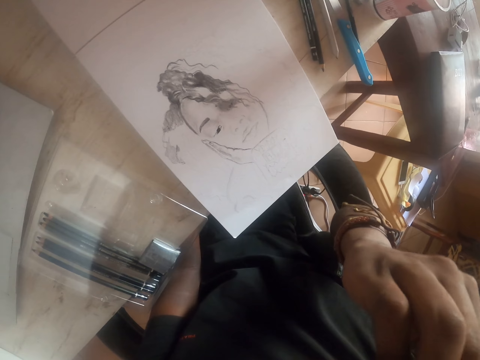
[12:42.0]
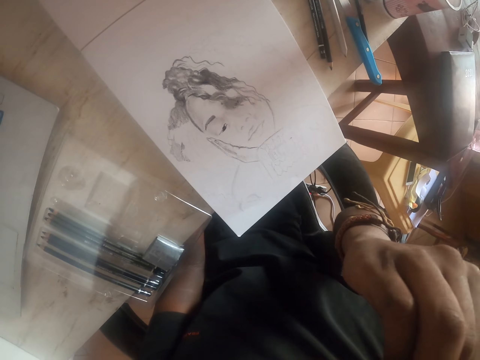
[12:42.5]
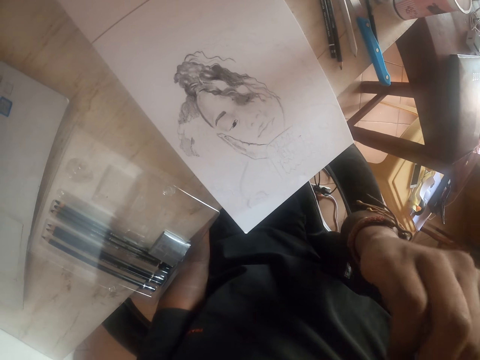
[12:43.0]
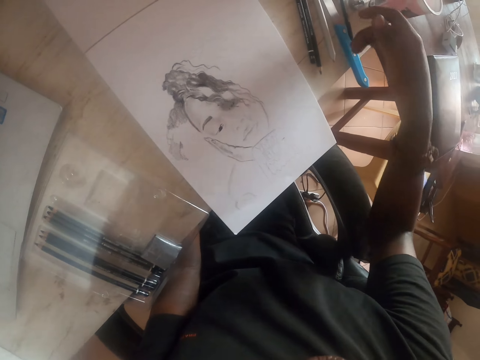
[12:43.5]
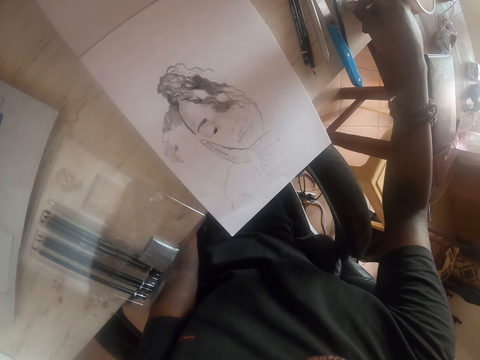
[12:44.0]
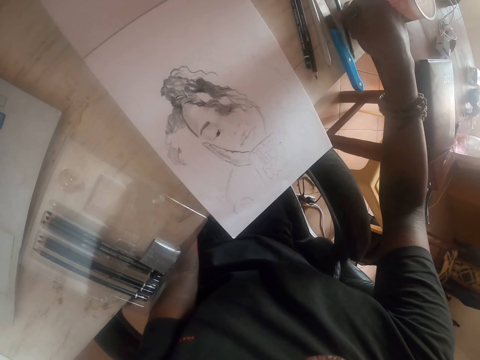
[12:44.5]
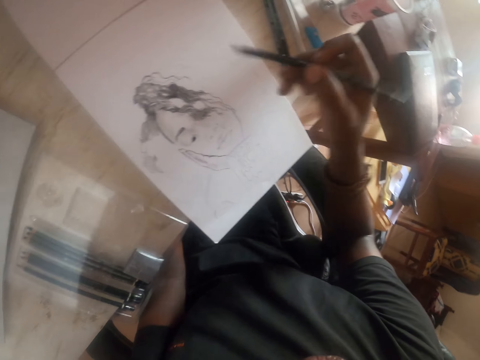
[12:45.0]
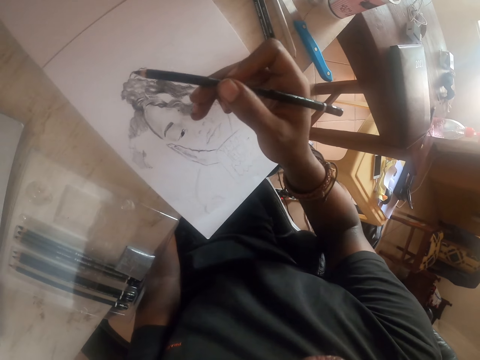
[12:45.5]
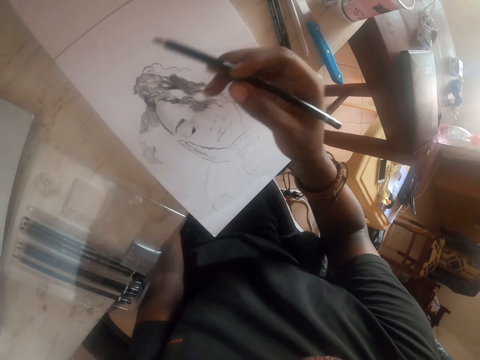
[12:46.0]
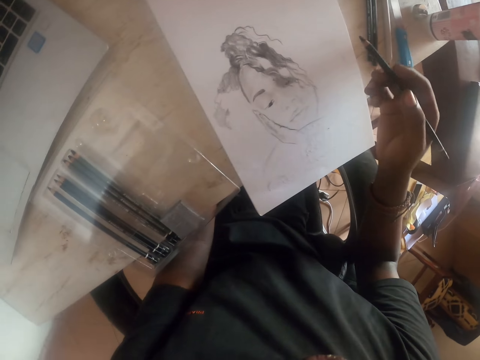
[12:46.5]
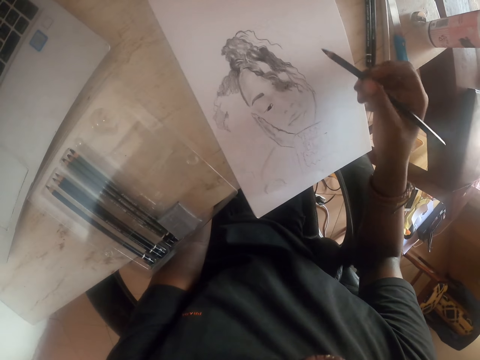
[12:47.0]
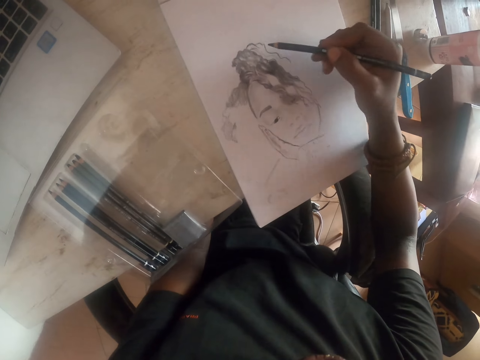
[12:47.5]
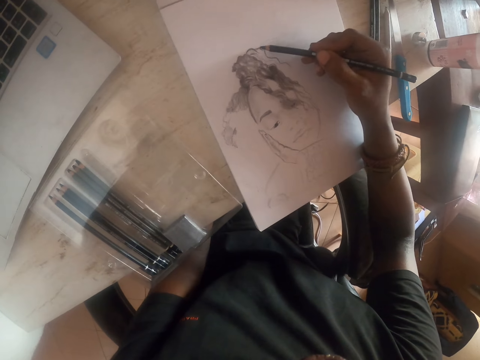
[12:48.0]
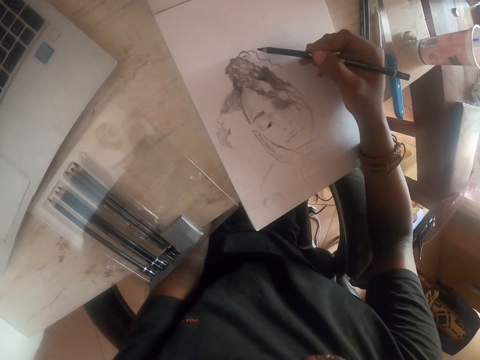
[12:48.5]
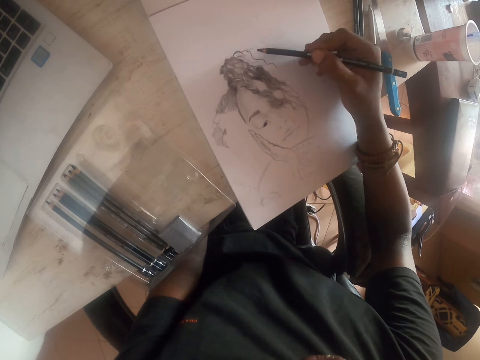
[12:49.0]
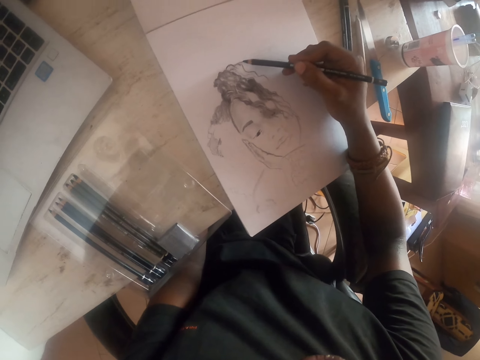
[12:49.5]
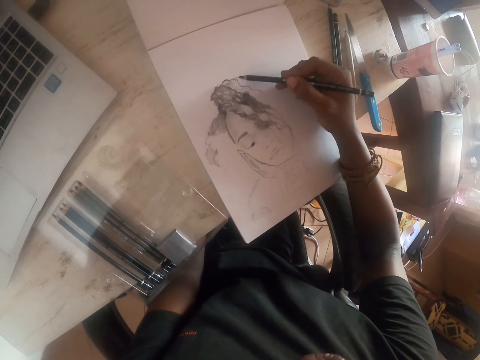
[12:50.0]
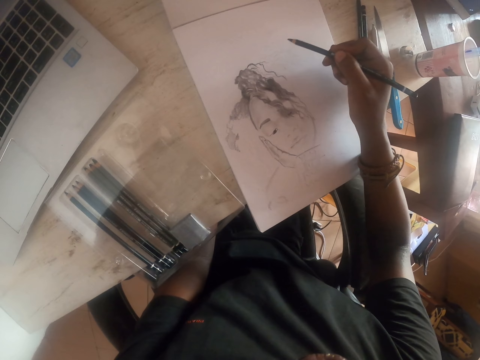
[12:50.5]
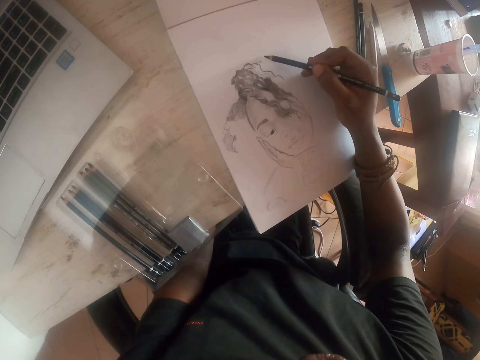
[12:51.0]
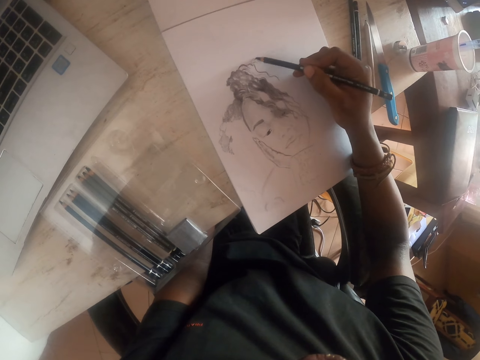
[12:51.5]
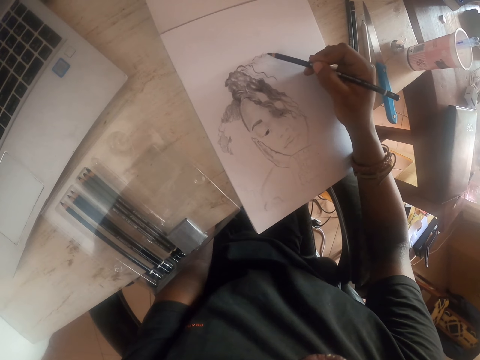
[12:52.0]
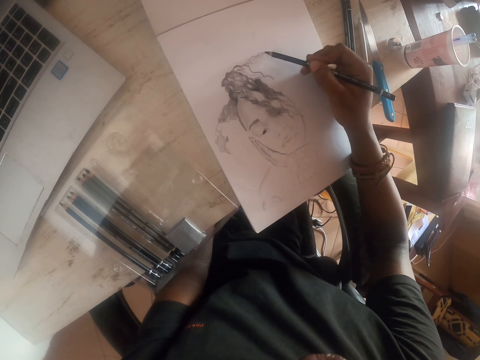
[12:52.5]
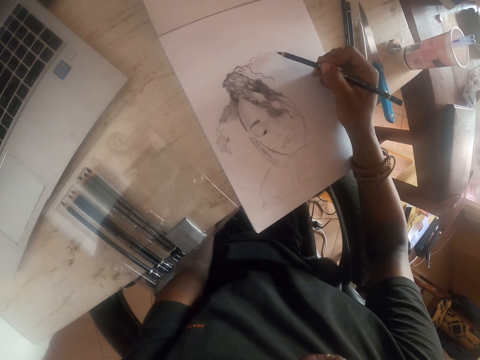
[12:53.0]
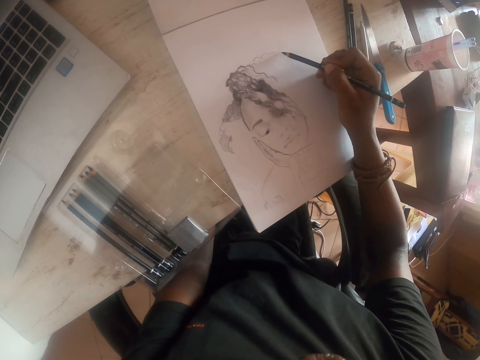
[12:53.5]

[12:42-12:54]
The camera wearer touches his face. He scratches his face. He picks a pen from a table. He draws an image on a paper with the pen.

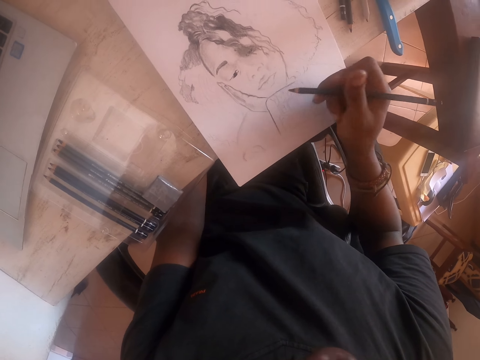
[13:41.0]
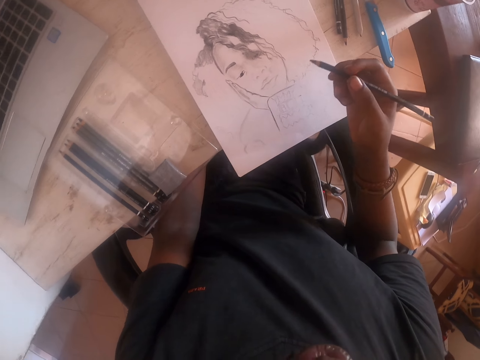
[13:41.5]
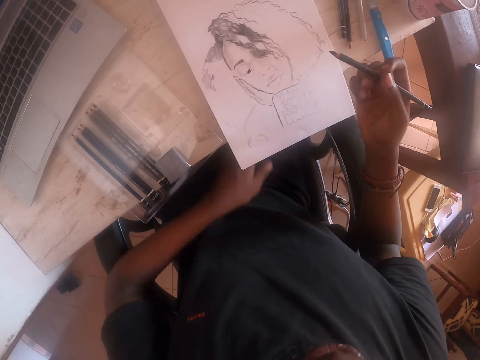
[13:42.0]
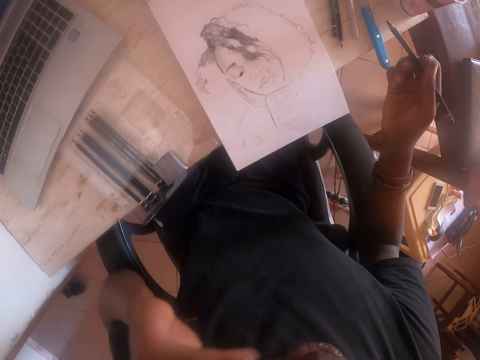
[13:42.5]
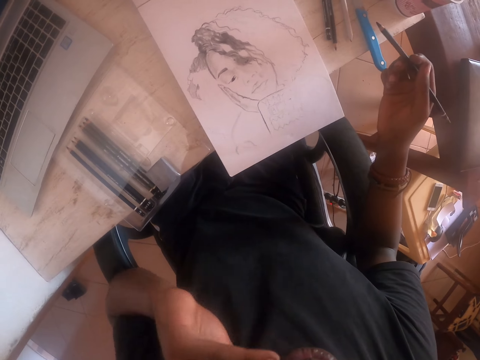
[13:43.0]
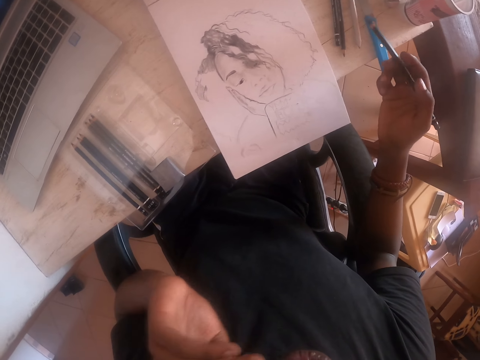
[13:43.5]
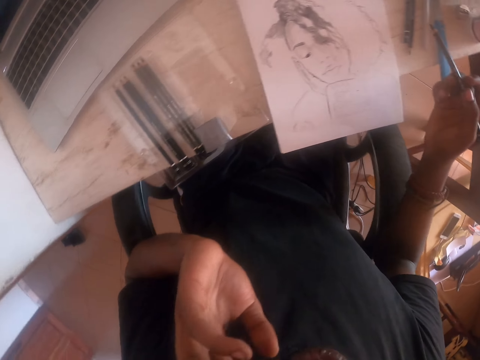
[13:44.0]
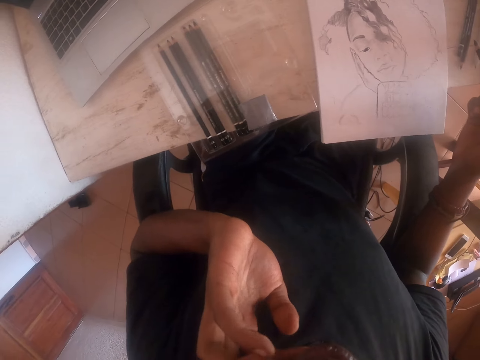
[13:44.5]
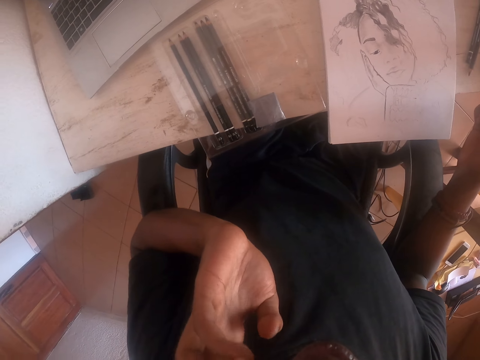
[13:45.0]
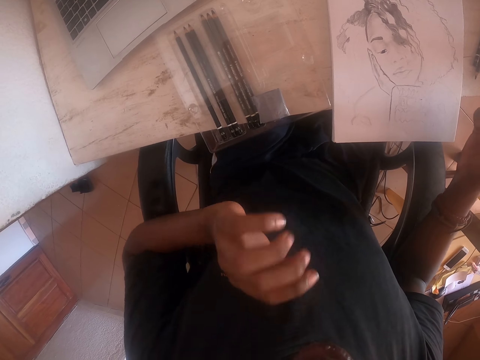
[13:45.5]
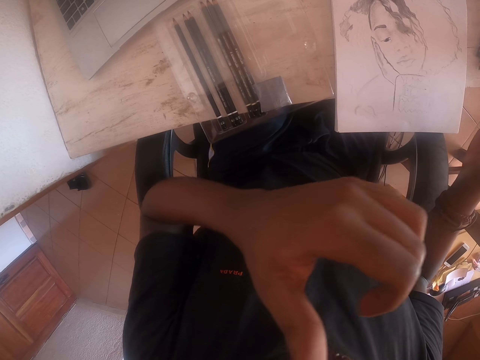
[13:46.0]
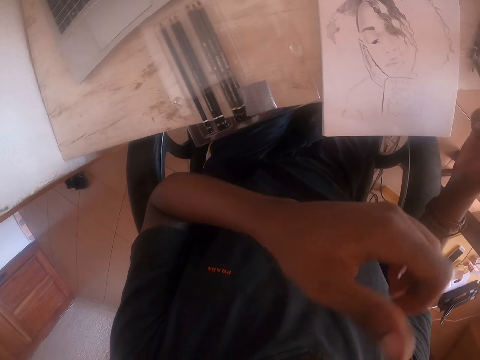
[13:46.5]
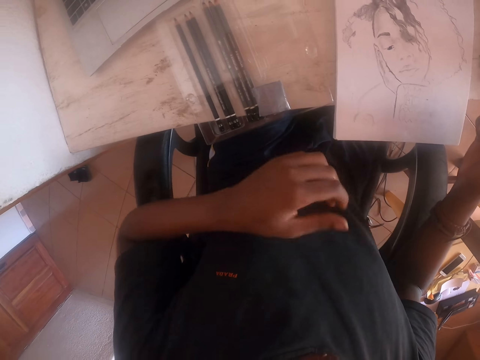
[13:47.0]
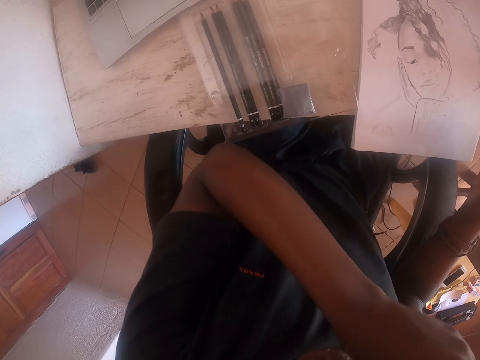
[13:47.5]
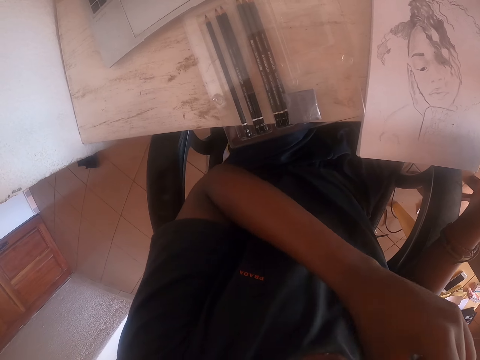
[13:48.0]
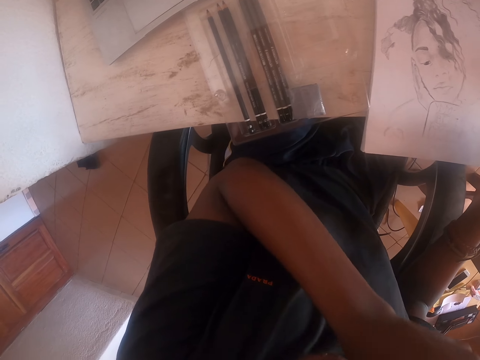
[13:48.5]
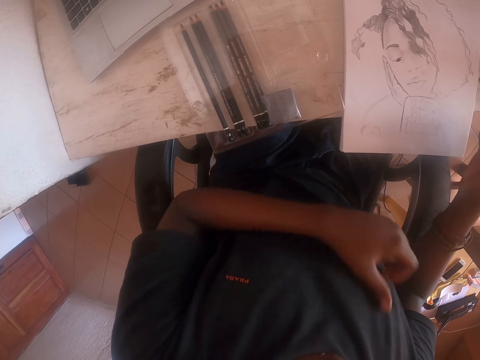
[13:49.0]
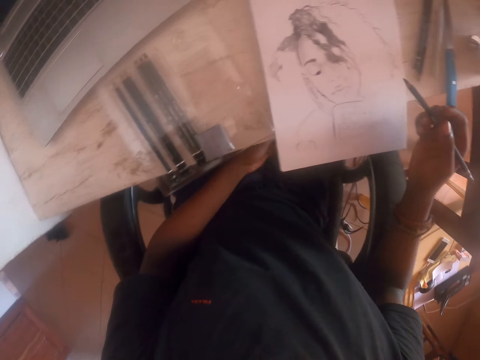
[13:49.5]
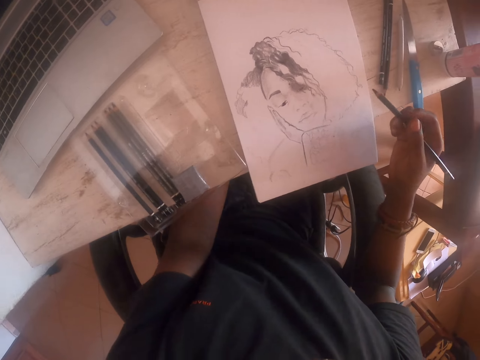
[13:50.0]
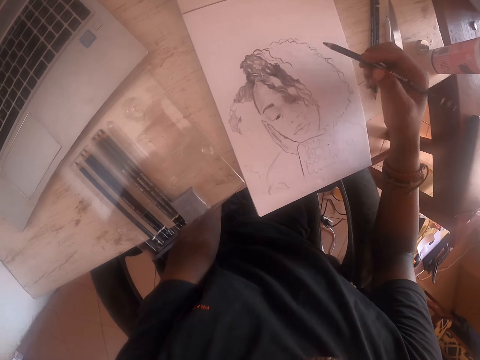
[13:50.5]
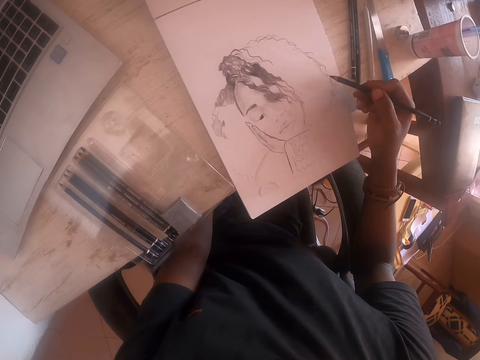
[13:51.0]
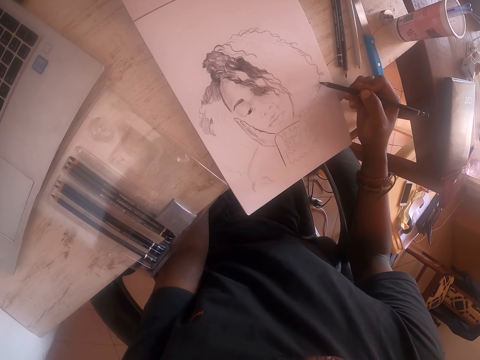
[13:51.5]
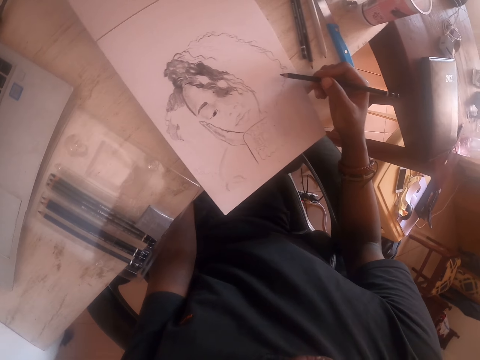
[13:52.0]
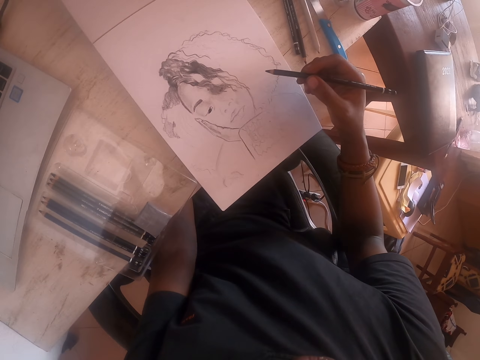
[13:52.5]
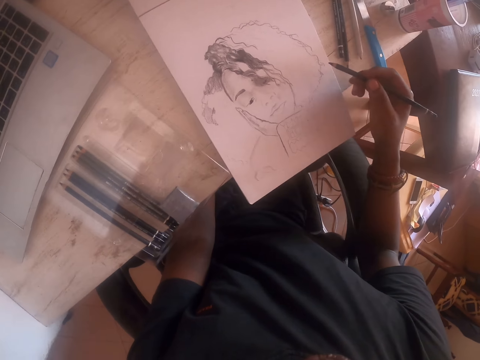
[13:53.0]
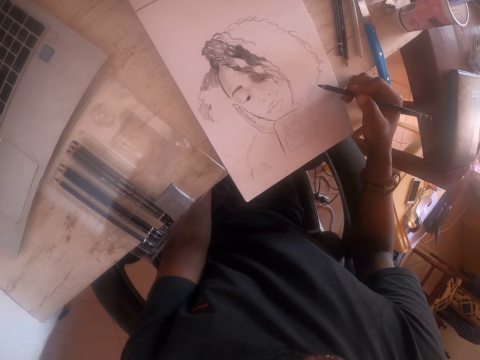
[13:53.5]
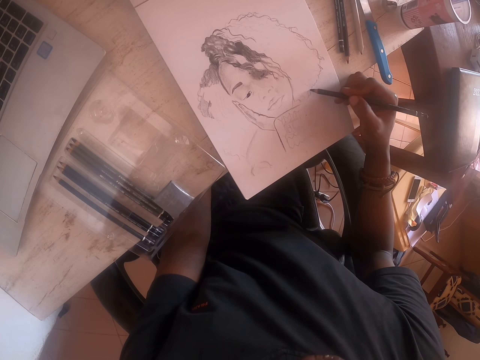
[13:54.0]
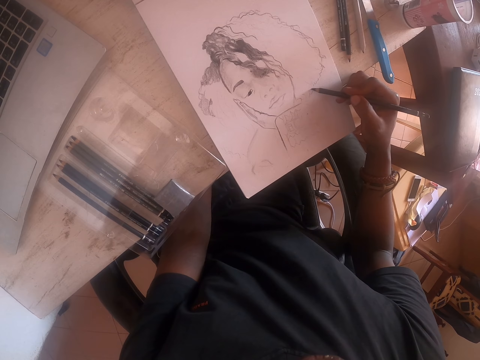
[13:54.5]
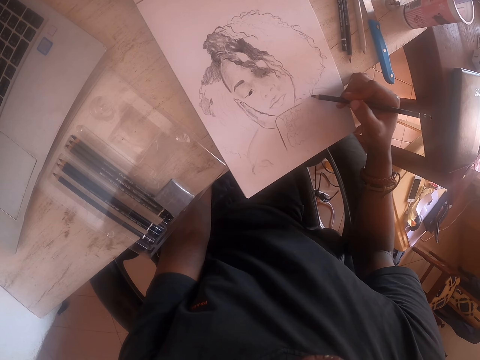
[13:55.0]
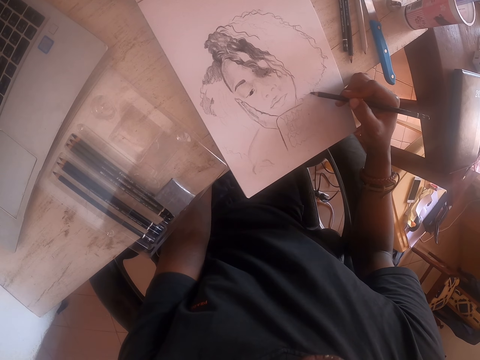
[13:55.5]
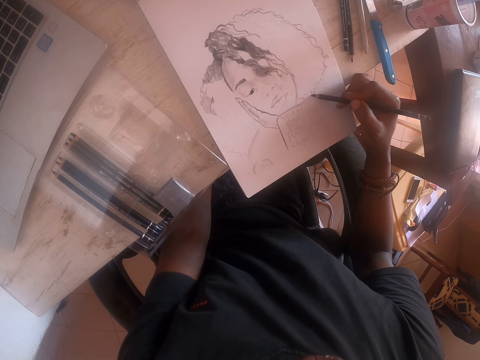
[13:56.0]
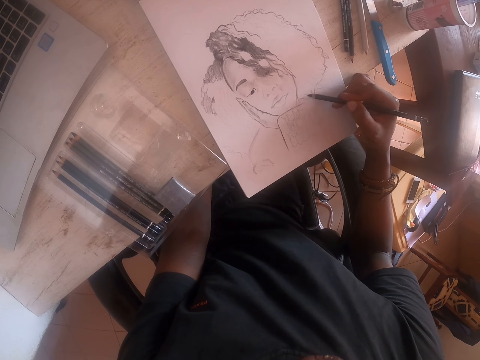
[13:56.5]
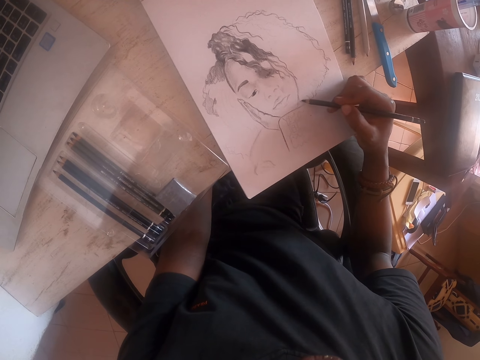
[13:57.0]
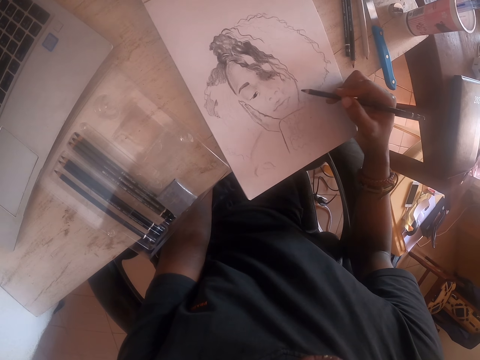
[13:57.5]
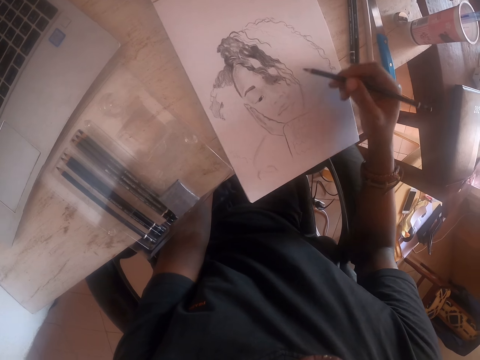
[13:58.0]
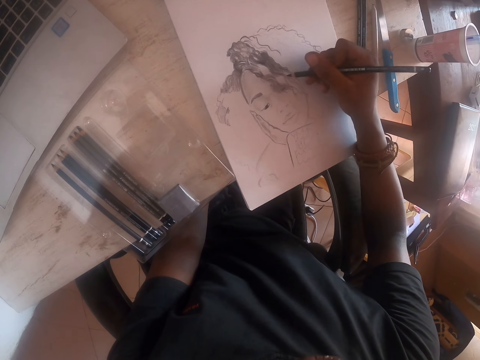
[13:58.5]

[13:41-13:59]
The camera wearer touches his face. He puts a hand on the thighs. He draws on a paper with a pencil.
